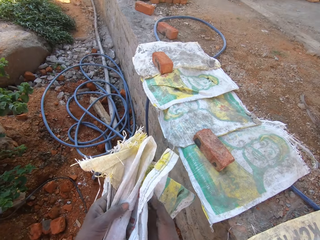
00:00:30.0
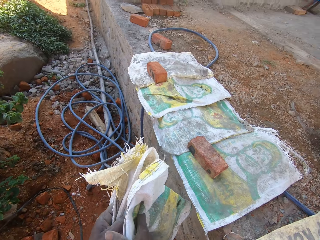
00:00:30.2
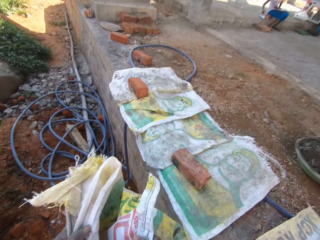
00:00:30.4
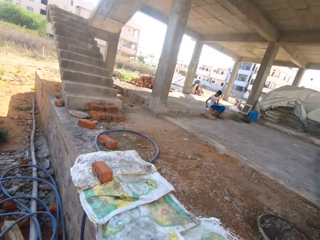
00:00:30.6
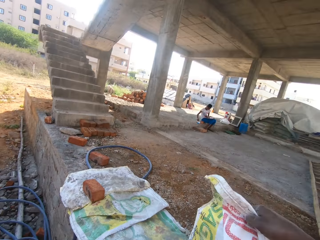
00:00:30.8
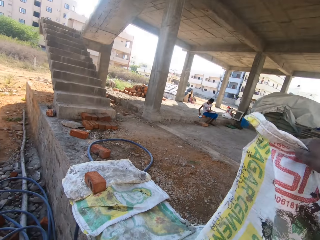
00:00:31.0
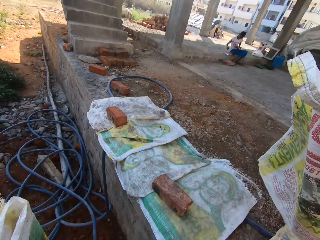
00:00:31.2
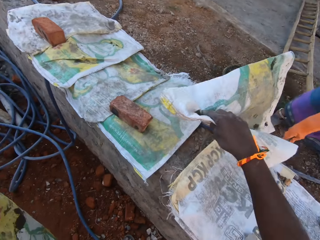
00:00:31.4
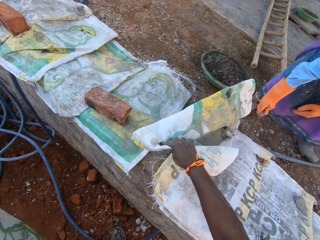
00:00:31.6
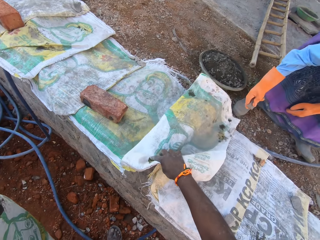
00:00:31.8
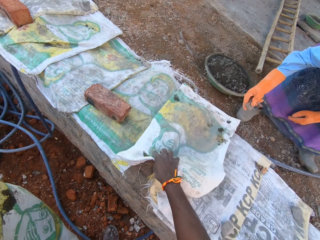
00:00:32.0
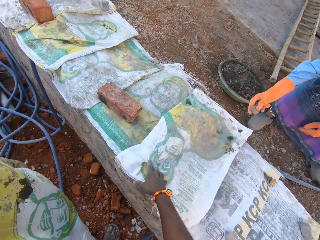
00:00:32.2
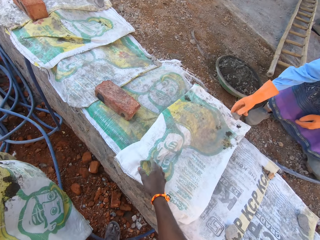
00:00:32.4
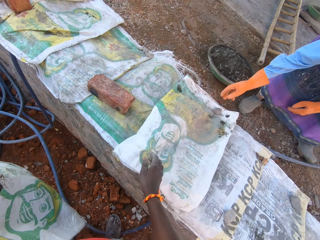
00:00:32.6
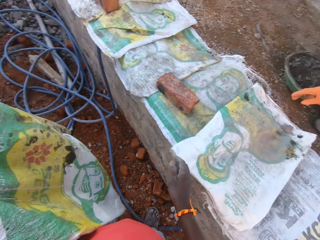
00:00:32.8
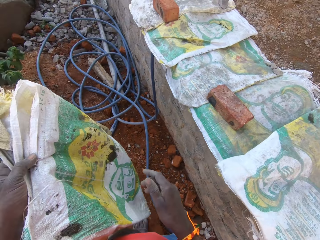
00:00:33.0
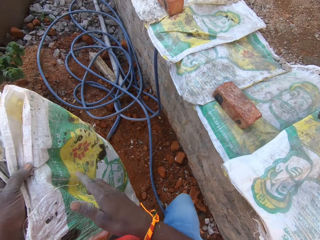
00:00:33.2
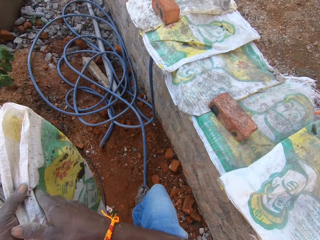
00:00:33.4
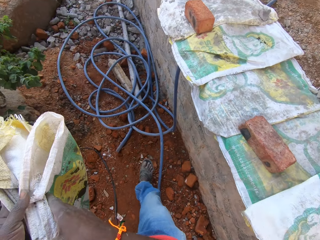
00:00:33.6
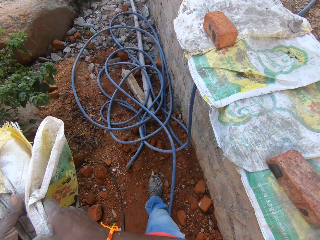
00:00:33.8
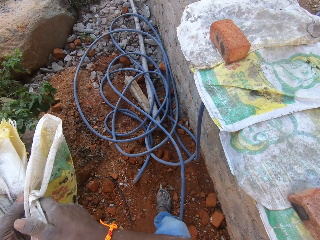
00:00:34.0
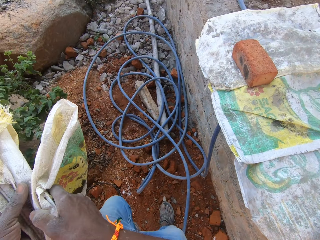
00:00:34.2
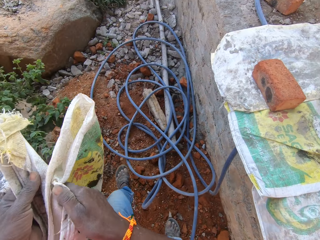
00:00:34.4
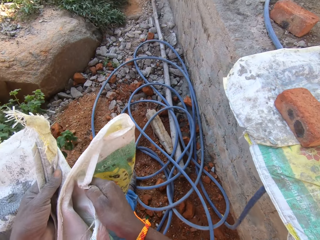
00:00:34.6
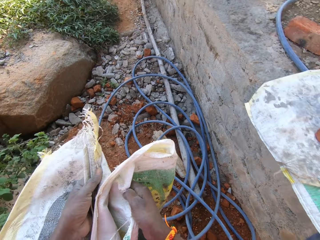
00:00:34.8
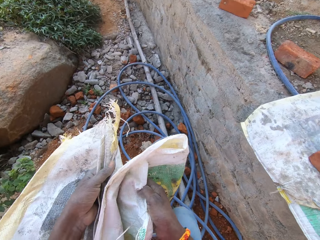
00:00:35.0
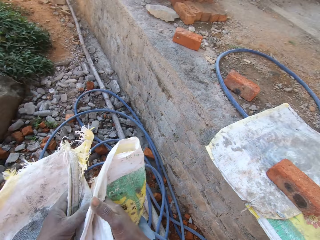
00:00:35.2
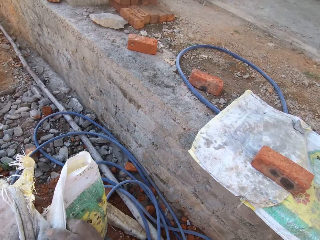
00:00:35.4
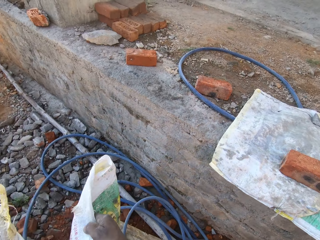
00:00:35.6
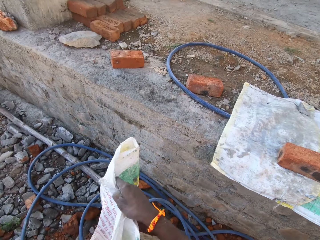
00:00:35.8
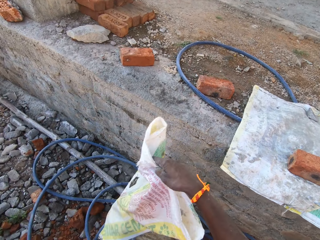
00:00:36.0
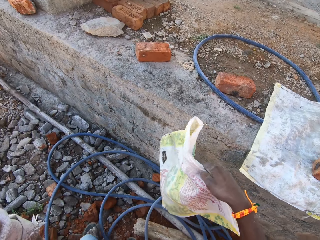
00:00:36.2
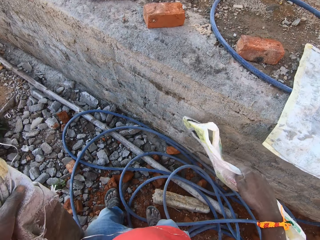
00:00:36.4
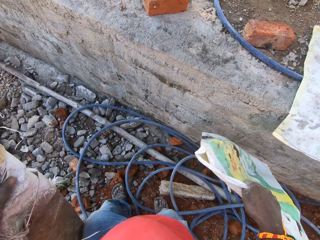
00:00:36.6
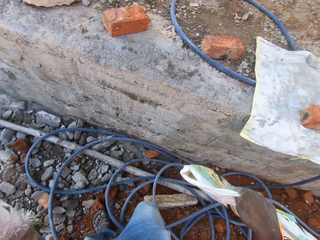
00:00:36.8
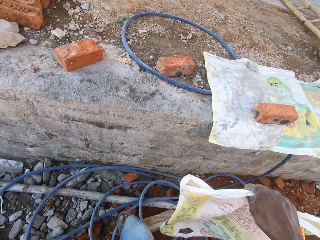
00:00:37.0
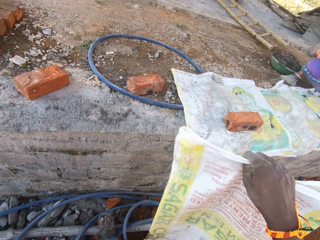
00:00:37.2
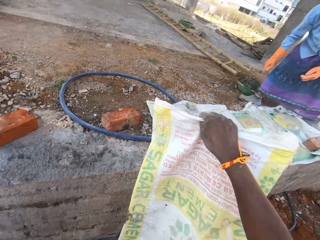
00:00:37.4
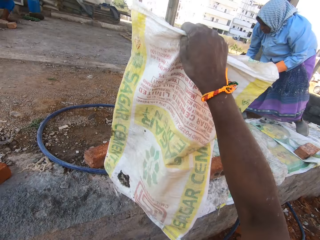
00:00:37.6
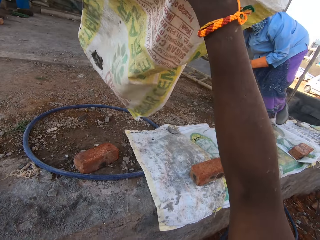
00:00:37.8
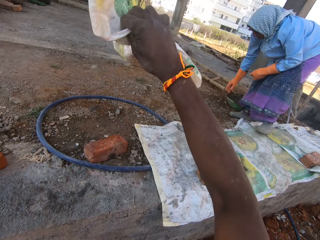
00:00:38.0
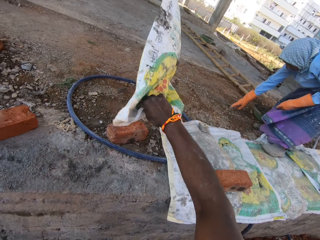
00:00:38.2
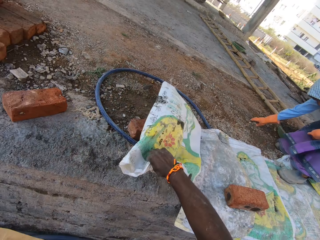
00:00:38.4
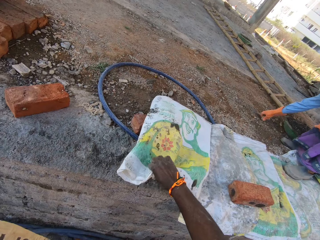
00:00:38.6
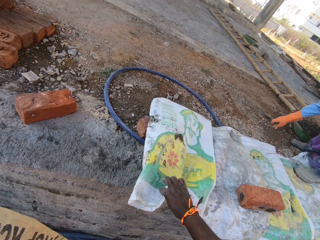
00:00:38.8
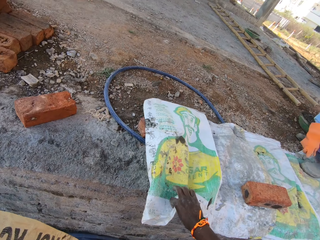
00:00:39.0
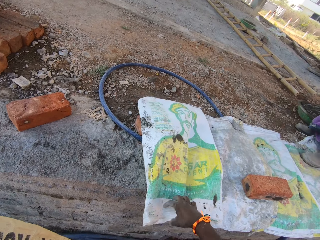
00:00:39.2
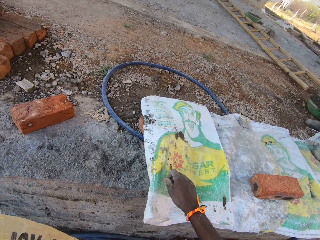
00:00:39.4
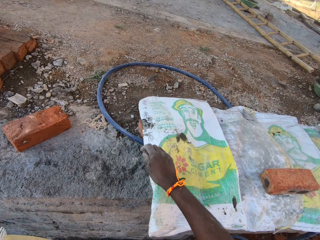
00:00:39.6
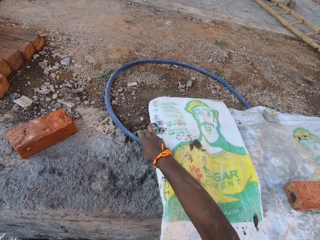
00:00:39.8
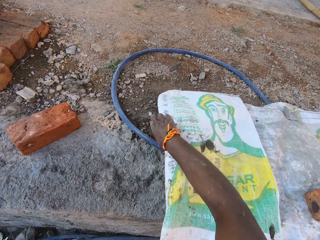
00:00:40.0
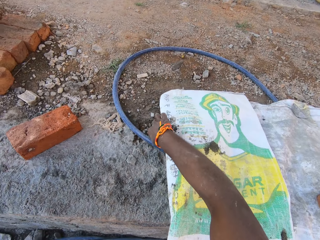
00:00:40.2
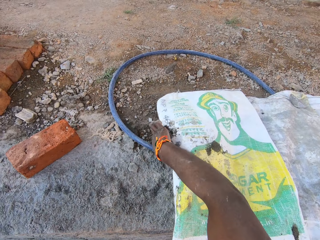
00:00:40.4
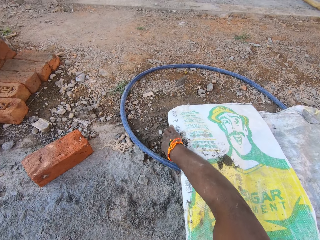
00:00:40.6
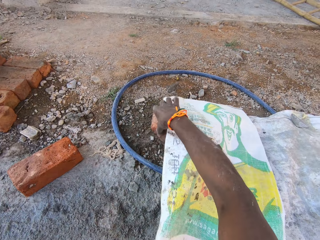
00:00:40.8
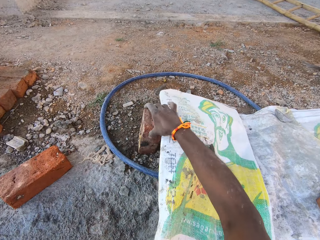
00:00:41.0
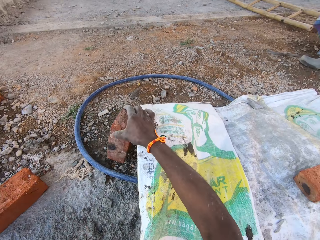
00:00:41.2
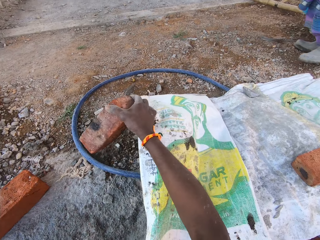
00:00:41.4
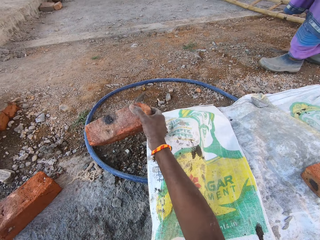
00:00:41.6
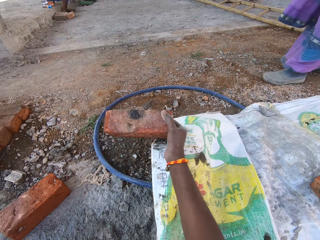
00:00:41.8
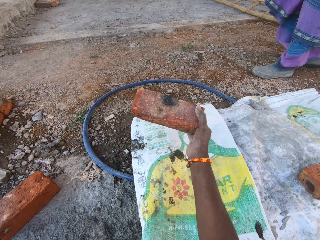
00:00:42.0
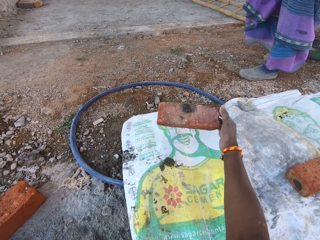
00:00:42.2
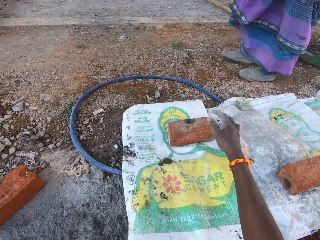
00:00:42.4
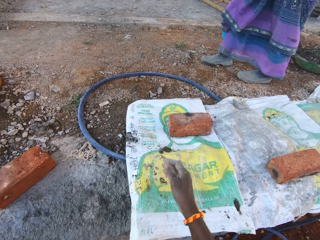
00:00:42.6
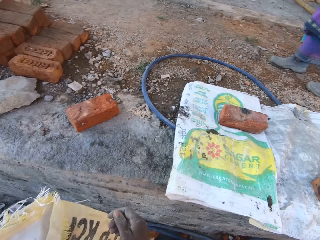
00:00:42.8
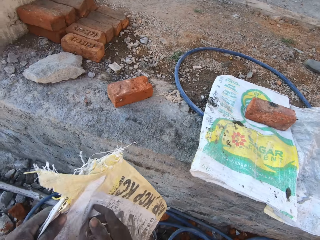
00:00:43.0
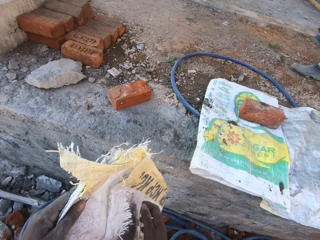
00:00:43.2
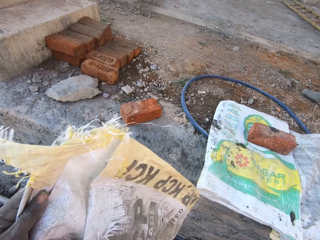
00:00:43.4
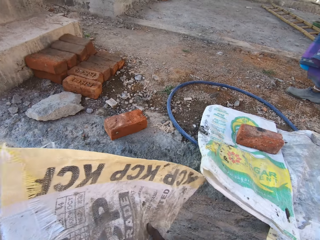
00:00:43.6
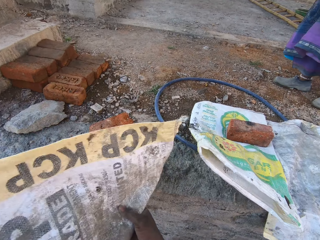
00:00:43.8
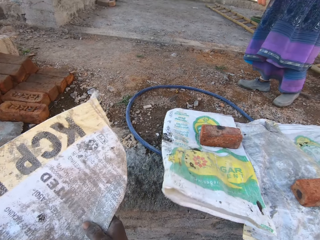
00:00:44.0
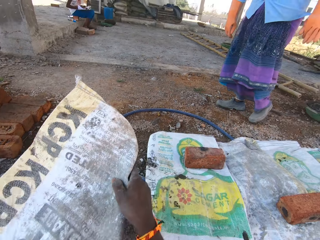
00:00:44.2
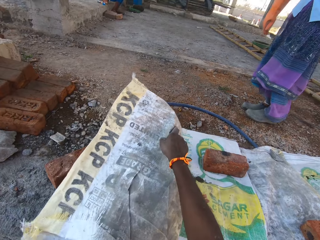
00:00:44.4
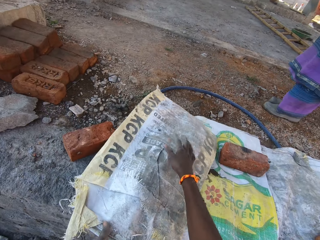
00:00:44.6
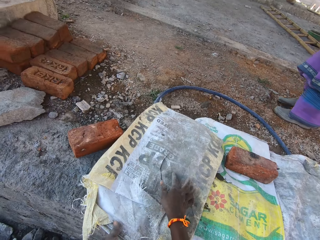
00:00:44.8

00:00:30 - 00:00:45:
The camera wearer looks around the compound. They place the sack on the wall. They walk around the compound. They pick up the sack. They place the sack on the wall. They pick up a stone from the ground. They place the stone on the sack. They interact with a lady.

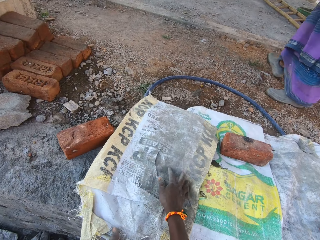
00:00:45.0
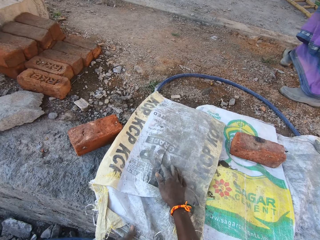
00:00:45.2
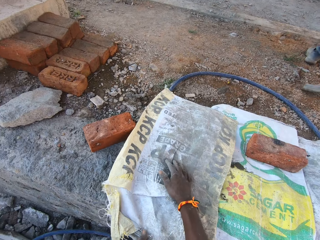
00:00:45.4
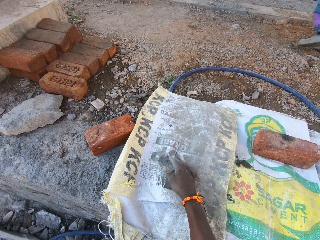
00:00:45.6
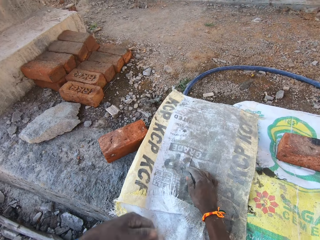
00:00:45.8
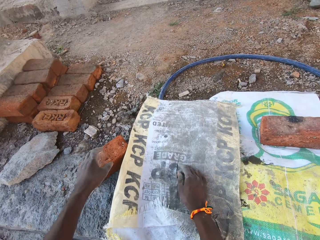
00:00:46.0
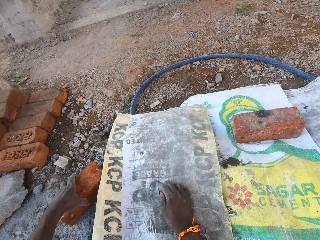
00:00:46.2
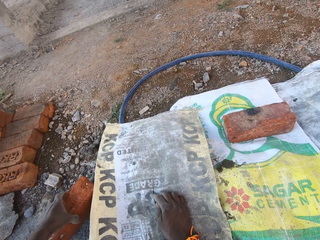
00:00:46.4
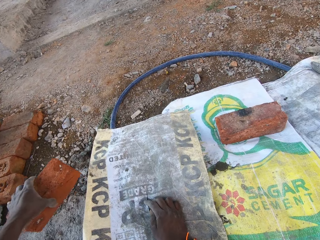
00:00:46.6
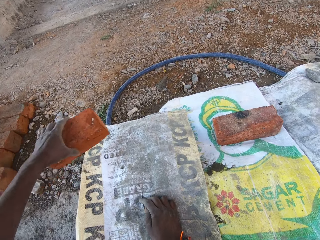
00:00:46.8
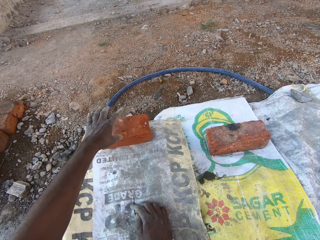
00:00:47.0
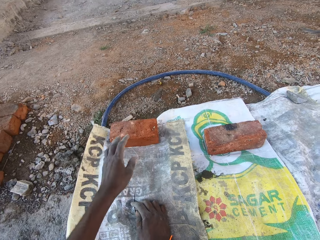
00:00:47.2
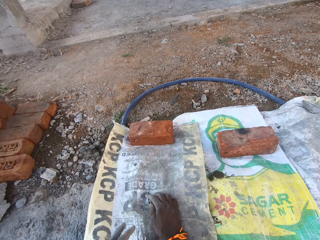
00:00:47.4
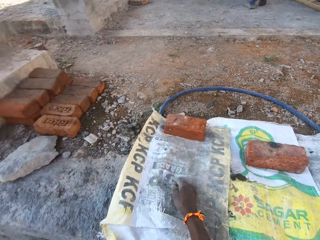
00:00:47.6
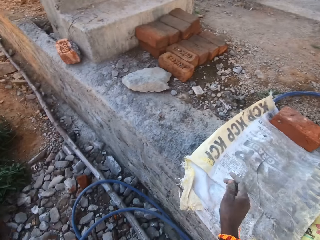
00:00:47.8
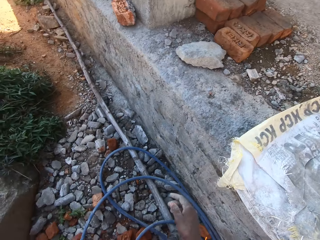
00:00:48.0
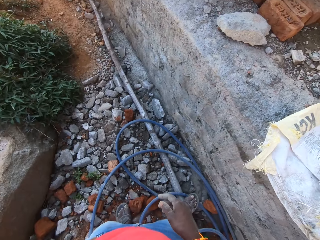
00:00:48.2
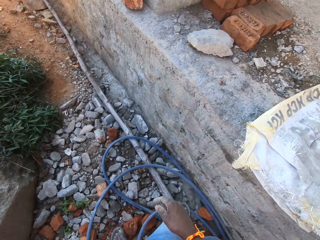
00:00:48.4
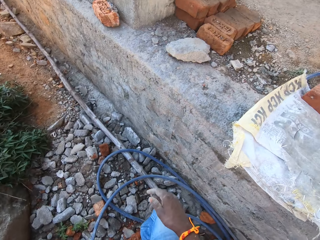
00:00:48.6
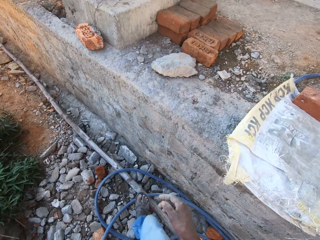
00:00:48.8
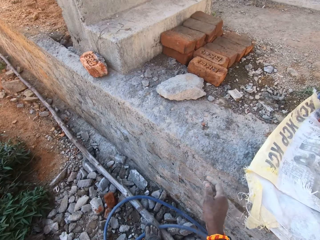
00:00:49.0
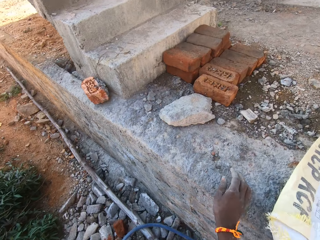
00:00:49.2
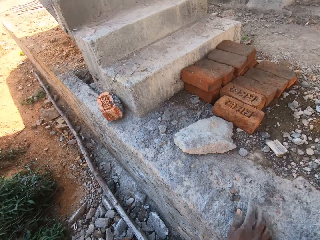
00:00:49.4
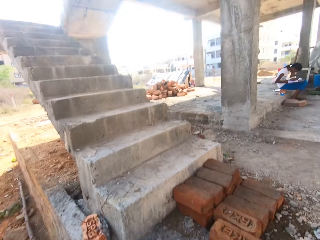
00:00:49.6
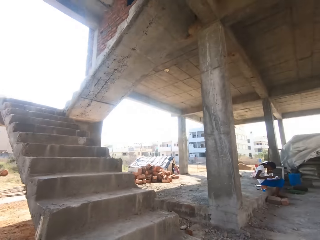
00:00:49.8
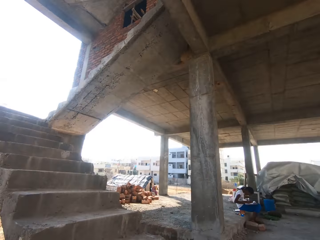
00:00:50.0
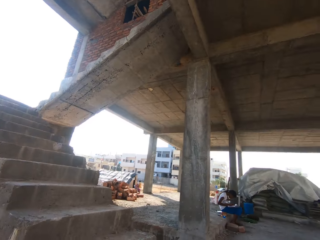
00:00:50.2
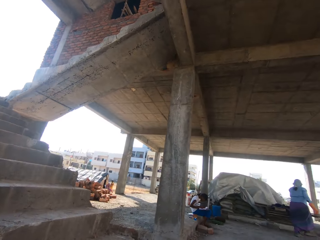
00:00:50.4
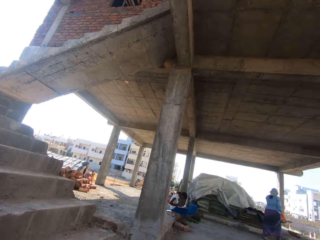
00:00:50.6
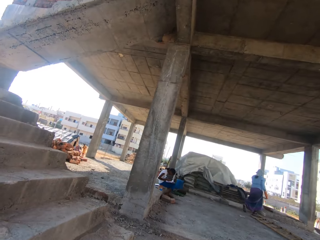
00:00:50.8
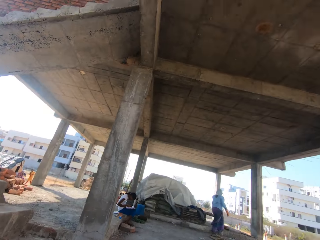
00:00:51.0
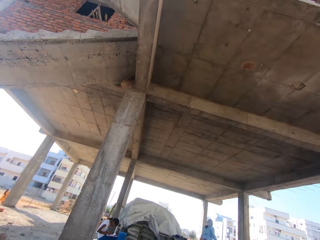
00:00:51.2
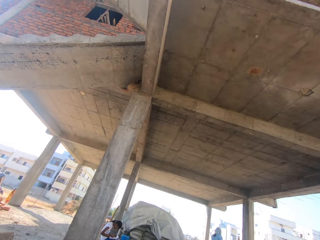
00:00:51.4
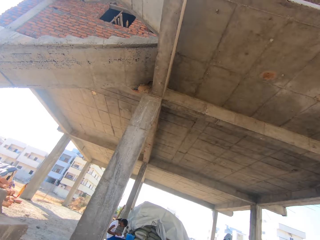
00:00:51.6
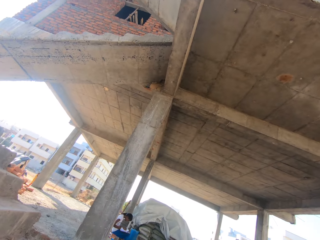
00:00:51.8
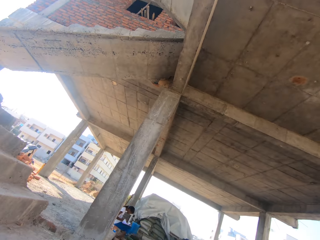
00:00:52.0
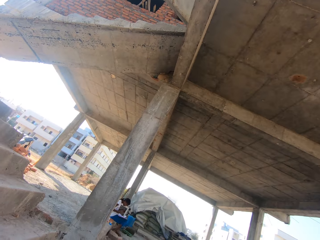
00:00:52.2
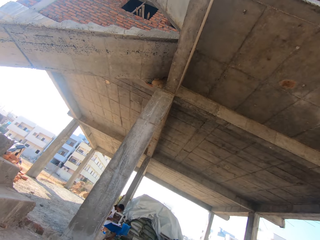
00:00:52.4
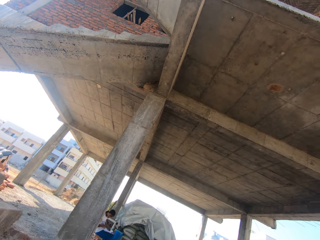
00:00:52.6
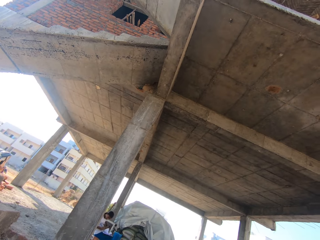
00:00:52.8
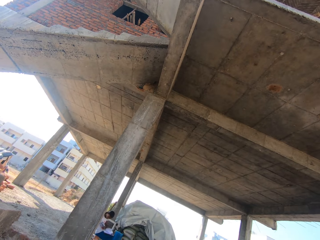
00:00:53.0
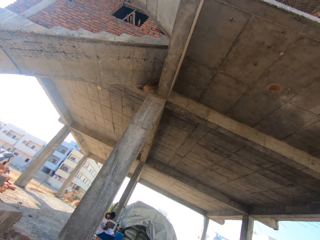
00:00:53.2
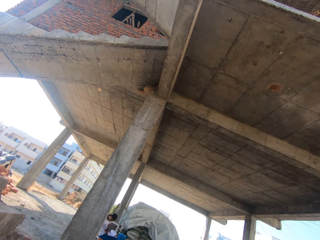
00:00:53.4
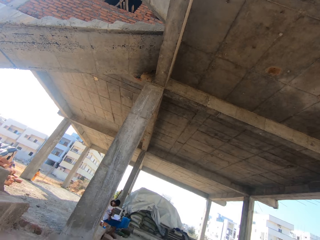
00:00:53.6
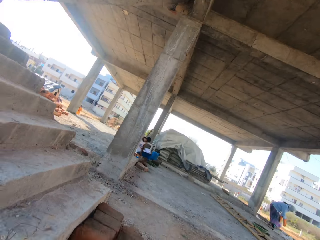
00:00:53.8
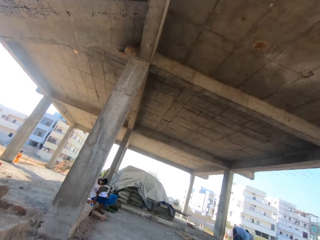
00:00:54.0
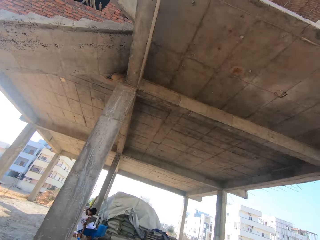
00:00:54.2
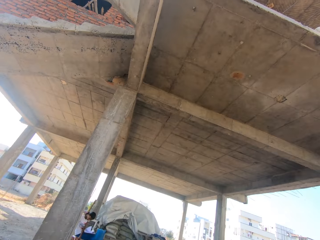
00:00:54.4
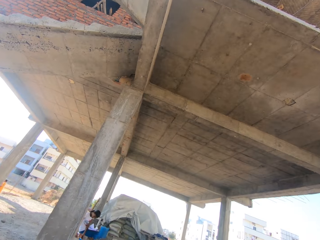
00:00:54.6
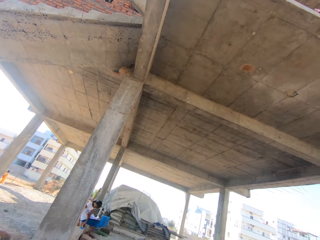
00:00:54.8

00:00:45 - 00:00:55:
The camera wearer places the sack on the wall. They pick up a stone from the ground. They place the stone on the sack. They walk around the compound. They look around the compound.
